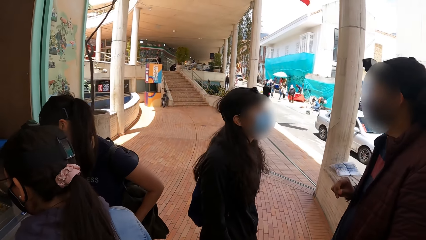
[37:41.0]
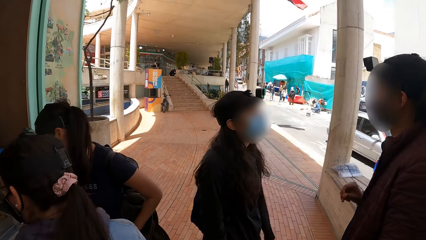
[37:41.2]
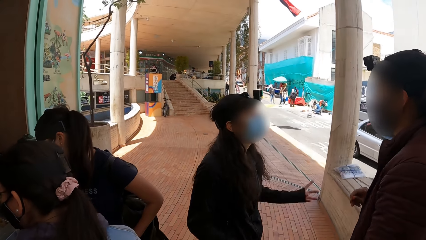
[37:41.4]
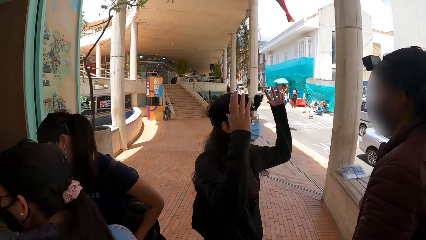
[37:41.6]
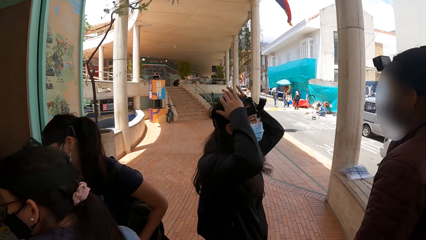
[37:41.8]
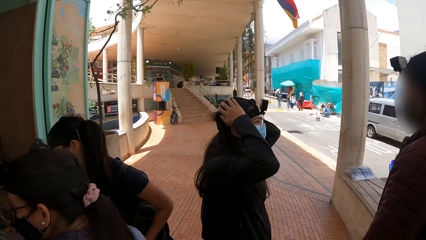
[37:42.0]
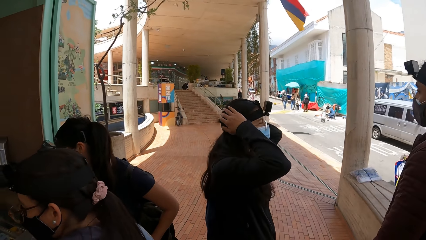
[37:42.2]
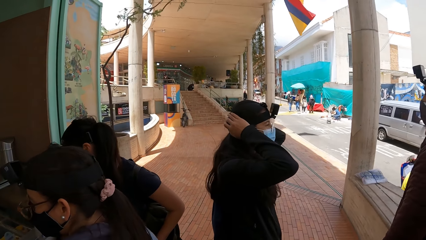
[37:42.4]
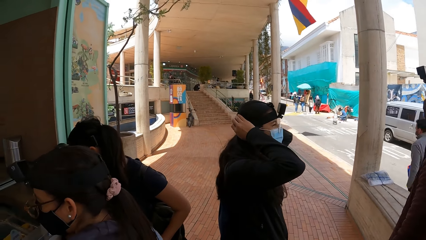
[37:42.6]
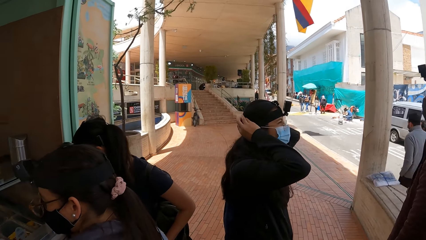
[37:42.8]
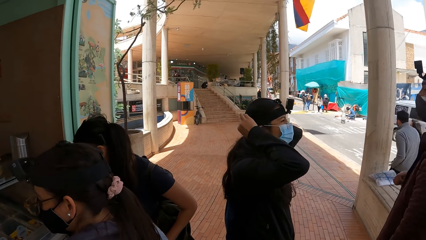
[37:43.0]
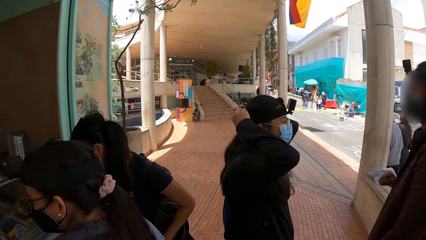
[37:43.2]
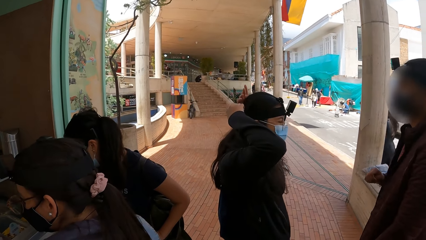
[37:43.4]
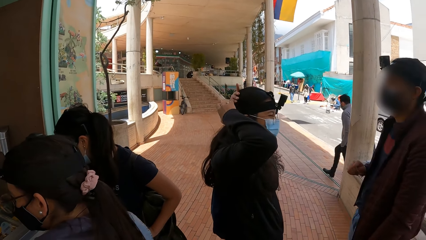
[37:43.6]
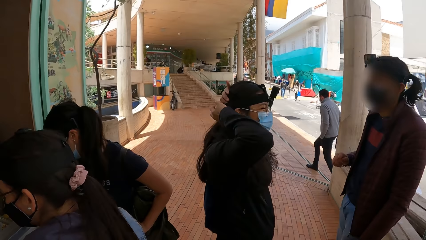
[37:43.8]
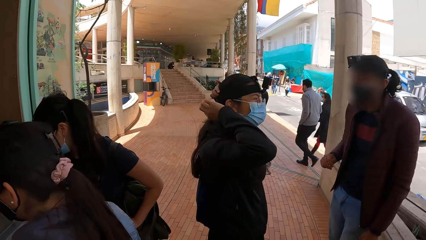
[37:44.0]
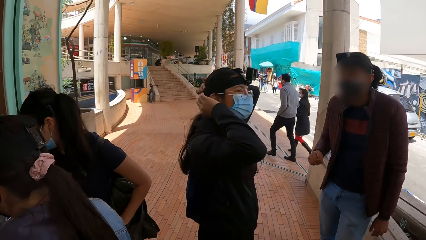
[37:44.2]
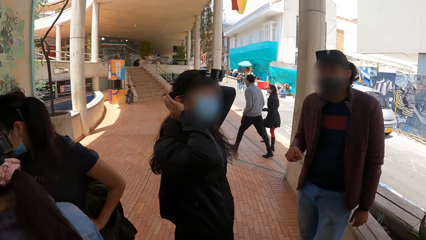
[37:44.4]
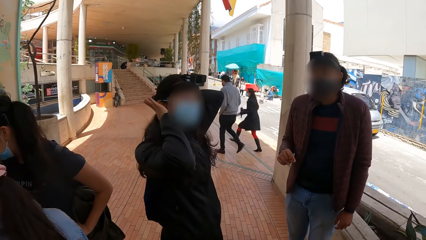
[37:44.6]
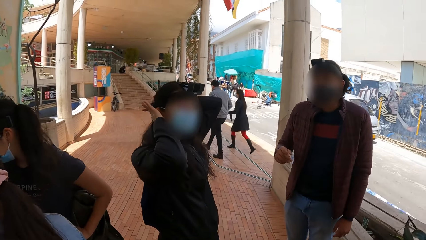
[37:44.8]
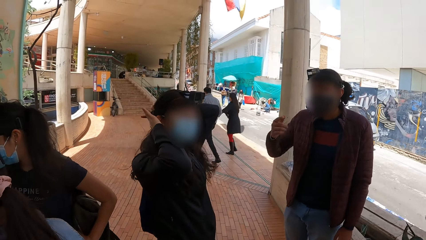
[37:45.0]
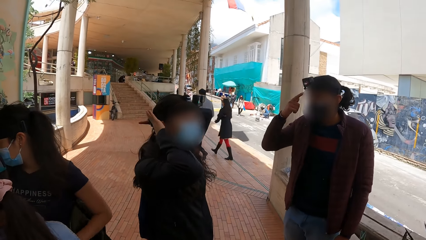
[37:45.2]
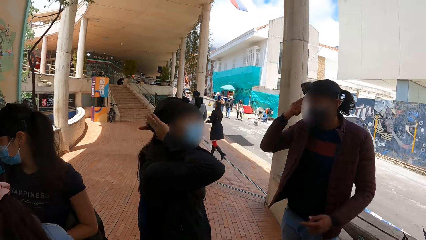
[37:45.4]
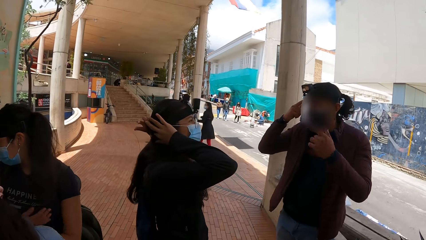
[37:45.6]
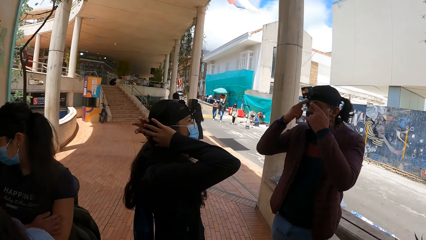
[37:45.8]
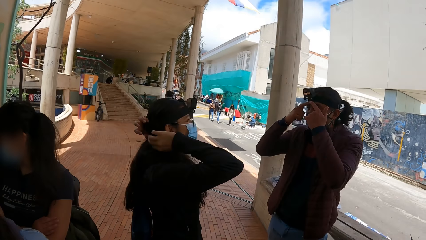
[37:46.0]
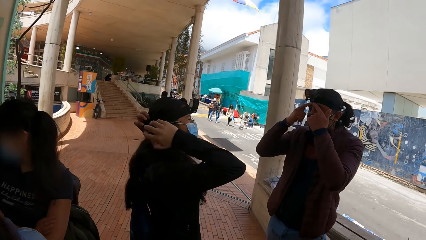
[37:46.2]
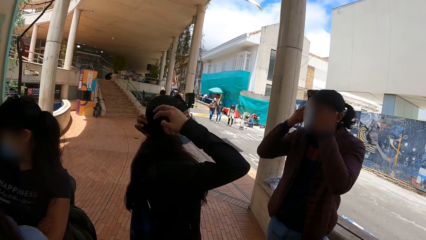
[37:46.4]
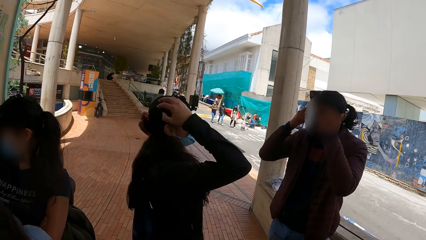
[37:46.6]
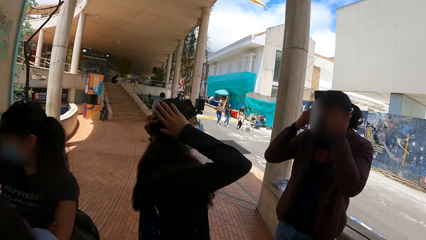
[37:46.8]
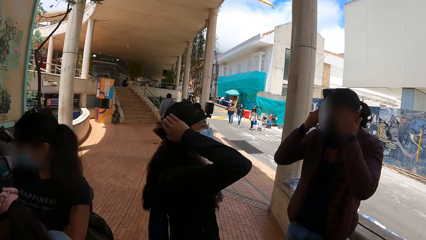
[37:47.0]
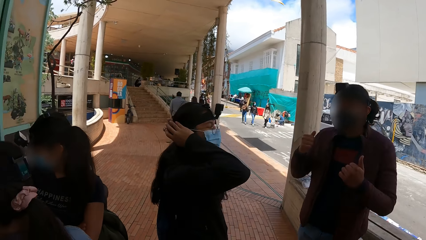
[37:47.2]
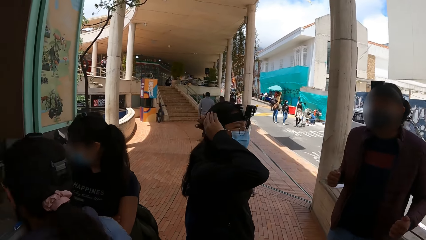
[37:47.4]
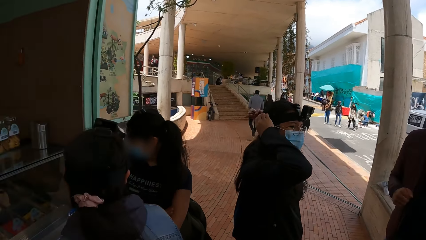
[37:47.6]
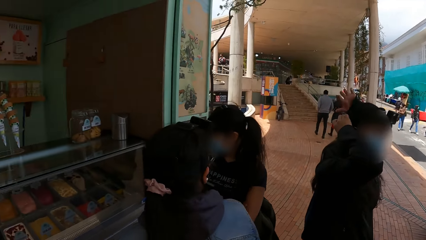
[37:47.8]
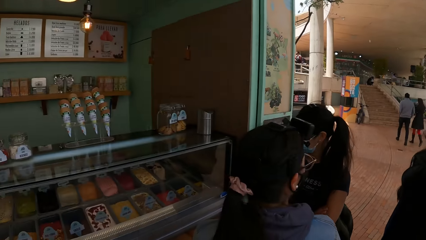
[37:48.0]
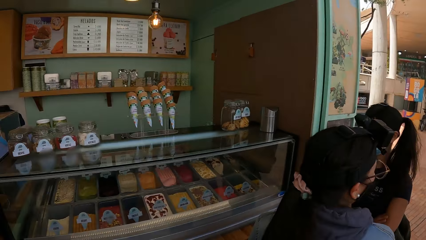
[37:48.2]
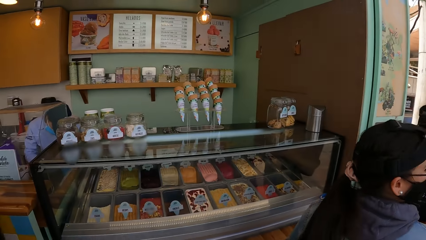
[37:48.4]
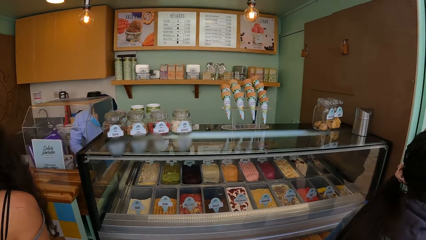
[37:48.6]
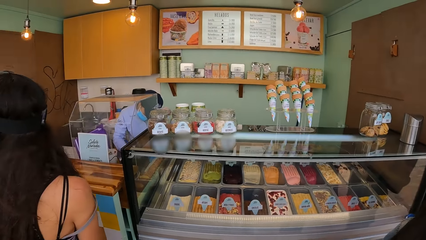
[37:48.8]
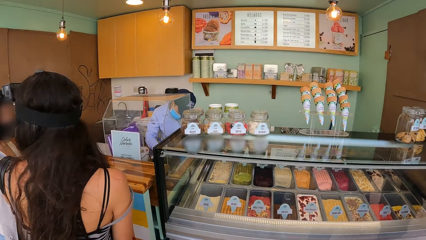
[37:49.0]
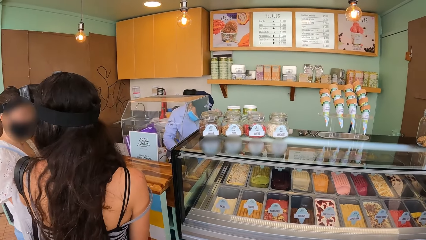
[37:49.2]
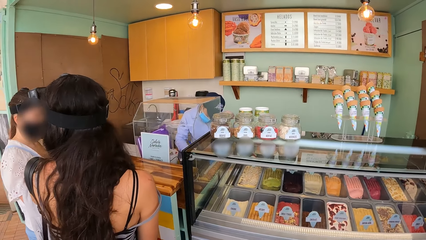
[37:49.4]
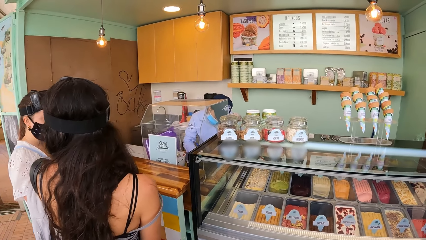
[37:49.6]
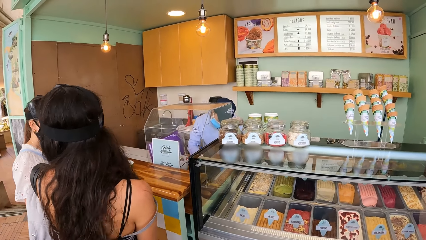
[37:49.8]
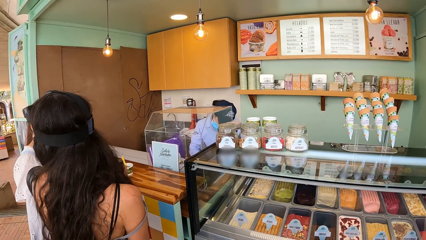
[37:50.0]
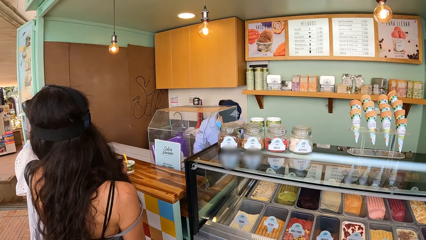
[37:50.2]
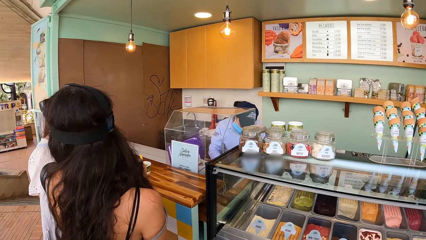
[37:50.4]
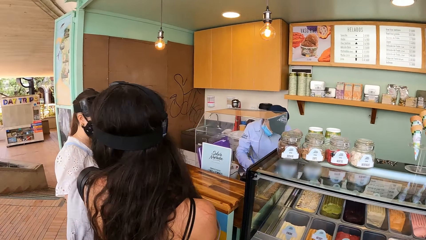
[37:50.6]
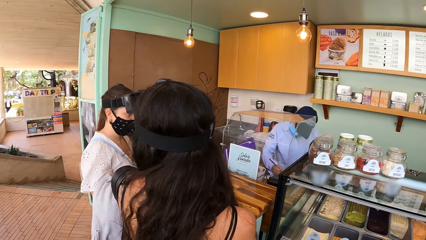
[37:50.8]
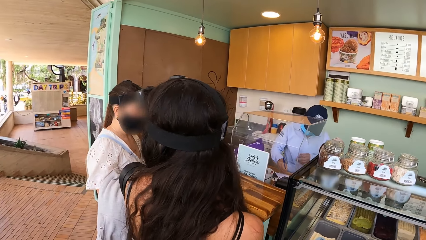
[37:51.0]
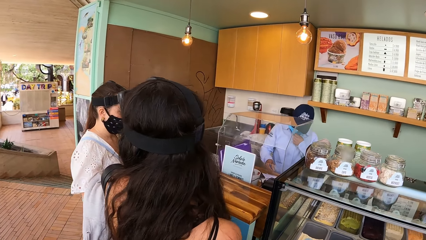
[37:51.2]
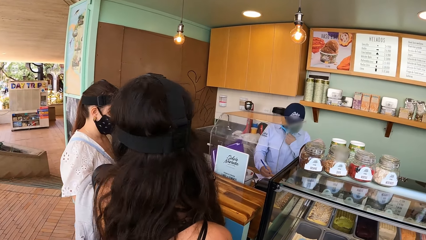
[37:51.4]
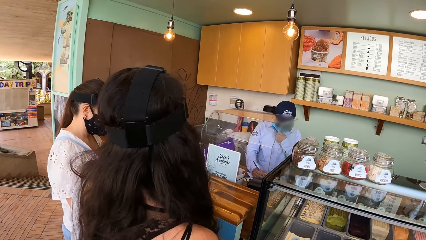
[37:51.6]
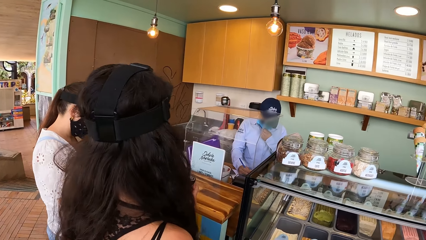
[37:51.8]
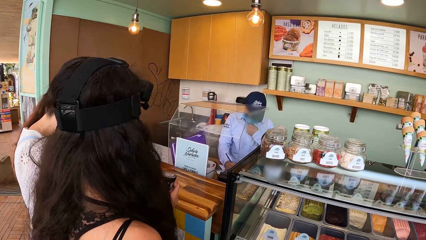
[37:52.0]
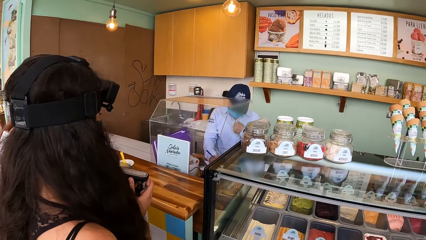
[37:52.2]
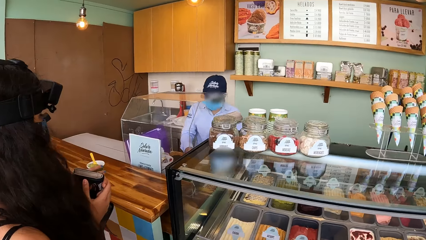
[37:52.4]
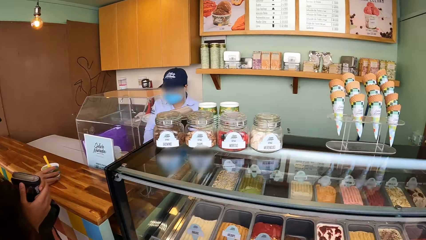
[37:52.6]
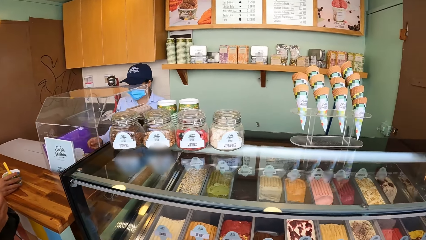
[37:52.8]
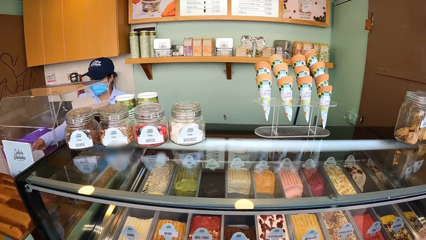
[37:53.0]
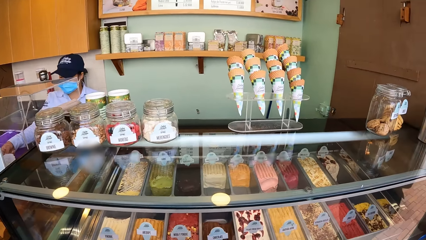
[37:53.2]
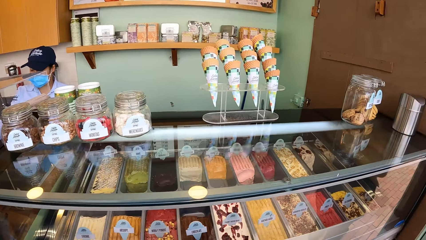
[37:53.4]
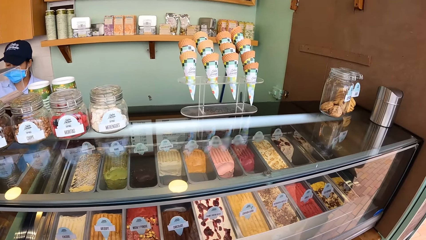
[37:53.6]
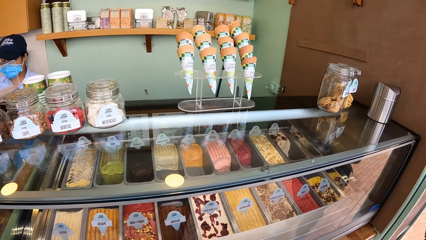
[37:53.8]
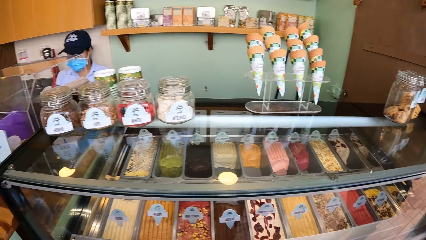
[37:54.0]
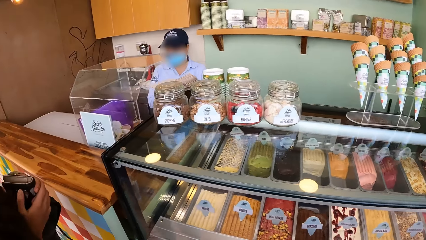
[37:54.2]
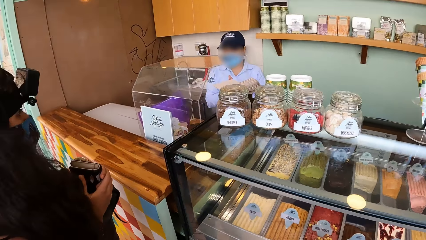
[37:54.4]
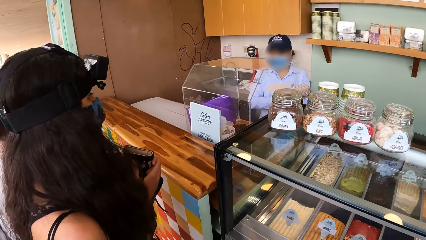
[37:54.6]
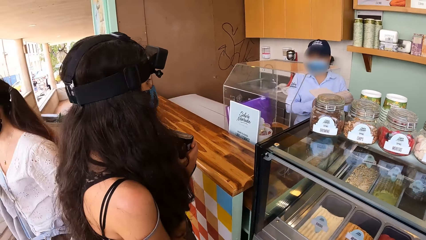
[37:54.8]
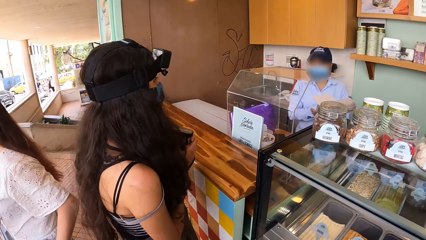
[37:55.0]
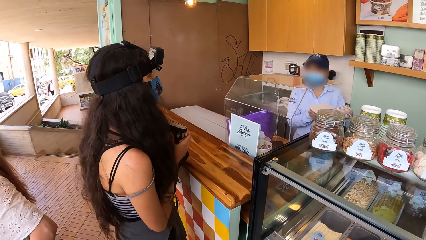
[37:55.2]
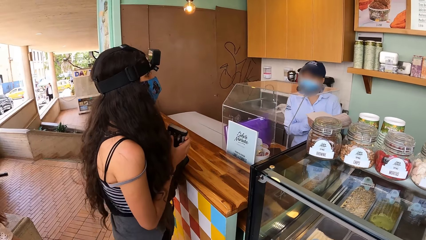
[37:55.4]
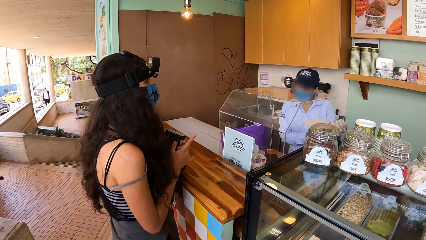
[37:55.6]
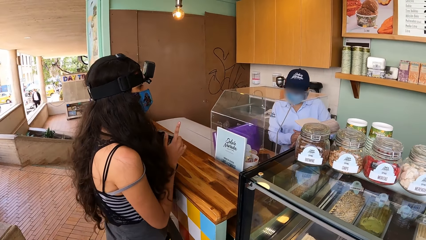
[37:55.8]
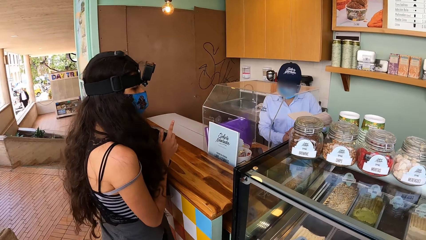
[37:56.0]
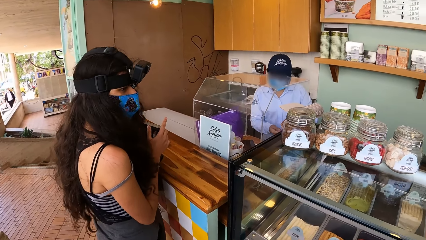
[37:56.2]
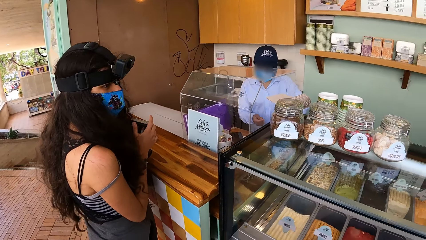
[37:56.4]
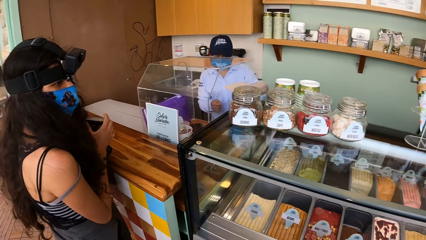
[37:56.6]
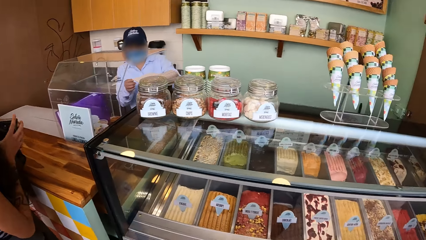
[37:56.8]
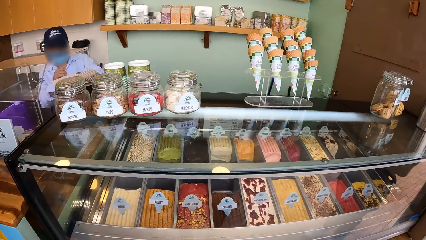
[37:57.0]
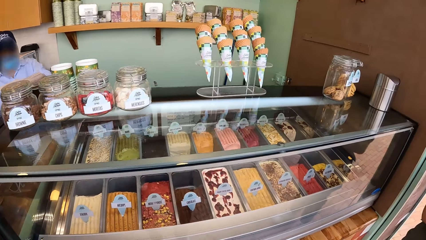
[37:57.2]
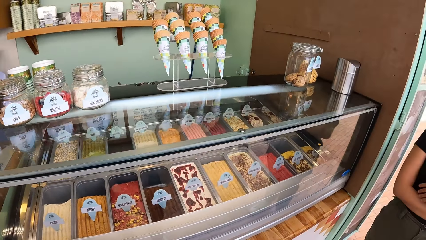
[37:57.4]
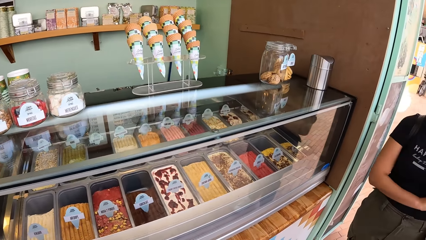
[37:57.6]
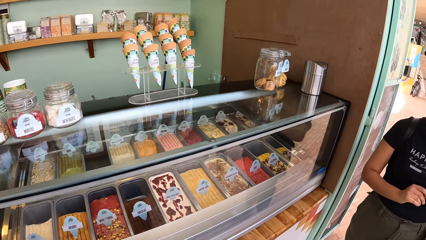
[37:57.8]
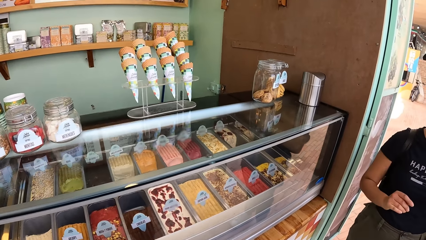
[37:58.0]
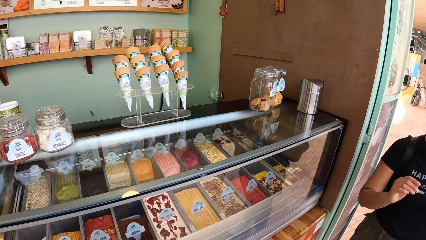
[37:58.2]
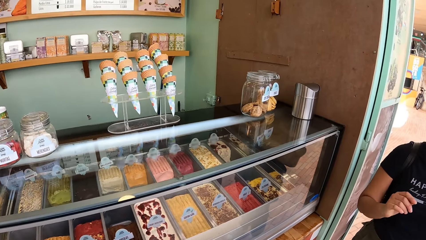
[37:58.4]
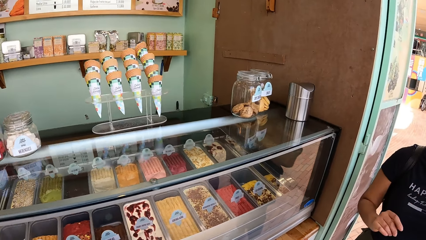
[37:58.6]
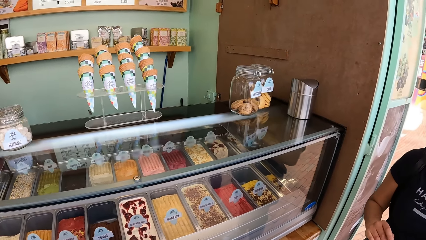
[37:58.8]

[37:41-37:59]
A woman styles her hair with her hands. Another woman writes on a book with a pen in her right hand. She adjusts her nosemask with her left hand. She touches a cup on a table with her right hand. A third woman holds the purse in her hands. The second woman rubs her hands.
